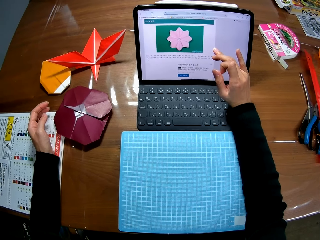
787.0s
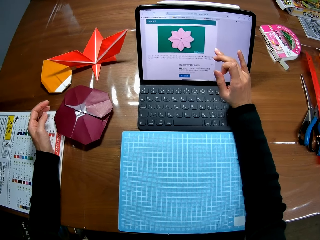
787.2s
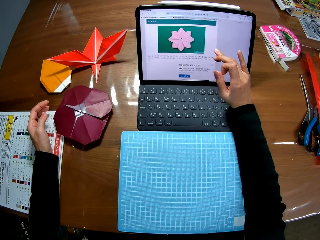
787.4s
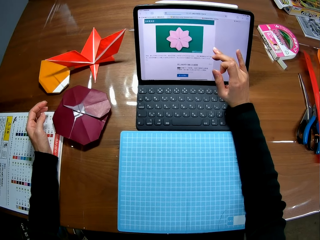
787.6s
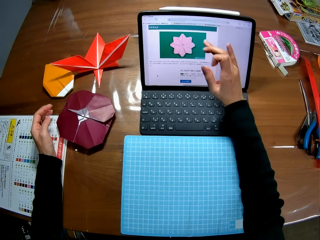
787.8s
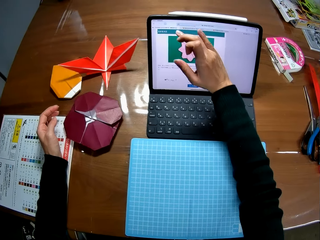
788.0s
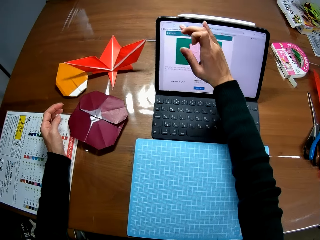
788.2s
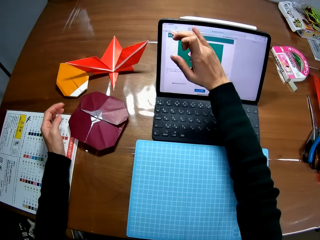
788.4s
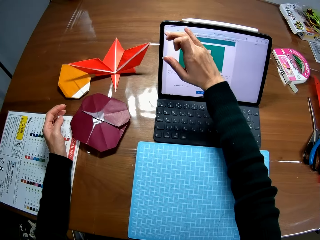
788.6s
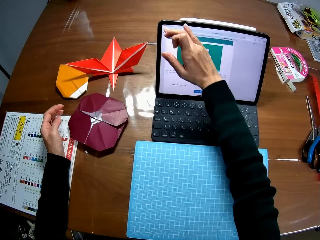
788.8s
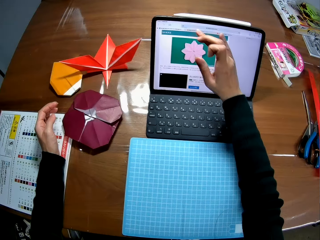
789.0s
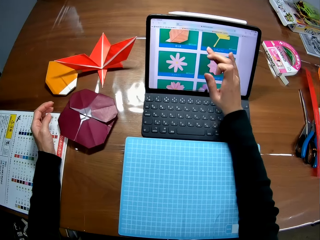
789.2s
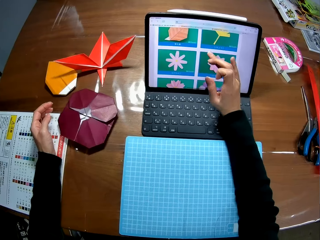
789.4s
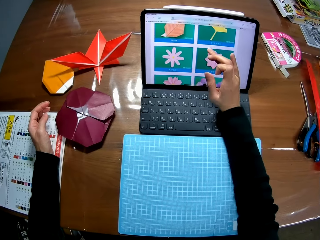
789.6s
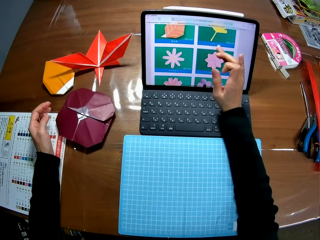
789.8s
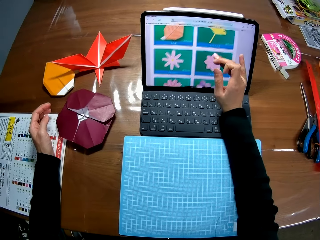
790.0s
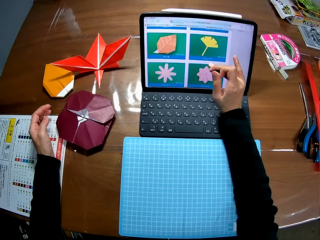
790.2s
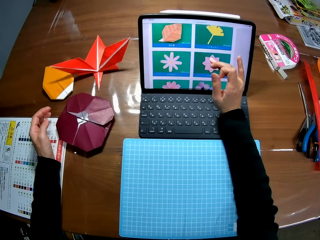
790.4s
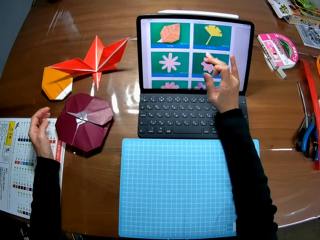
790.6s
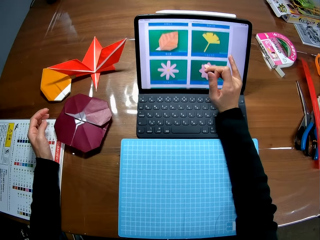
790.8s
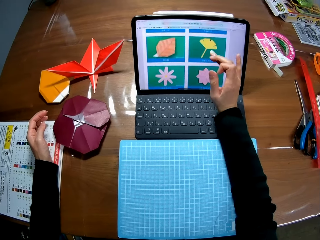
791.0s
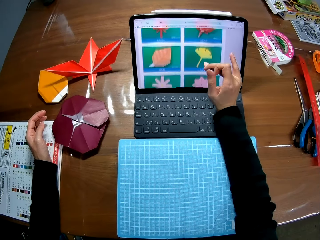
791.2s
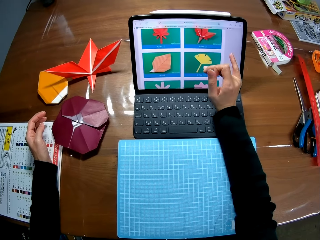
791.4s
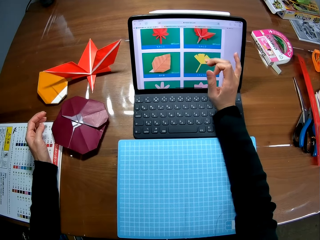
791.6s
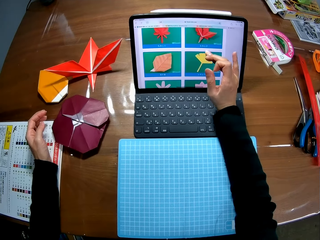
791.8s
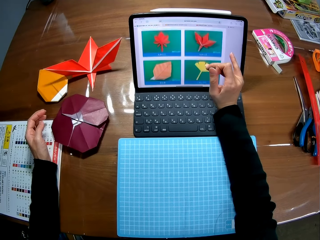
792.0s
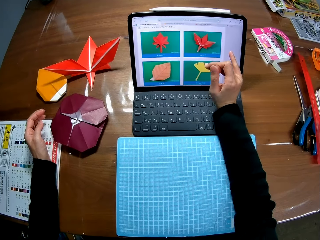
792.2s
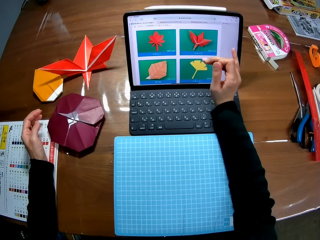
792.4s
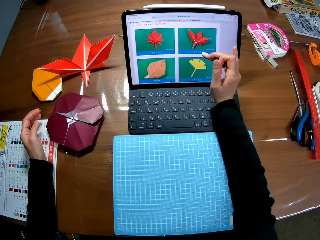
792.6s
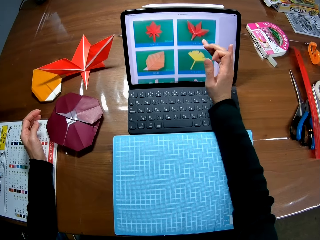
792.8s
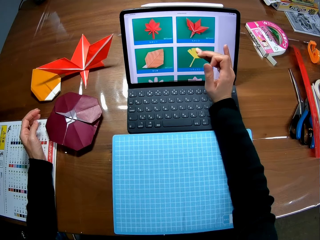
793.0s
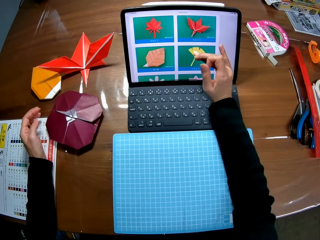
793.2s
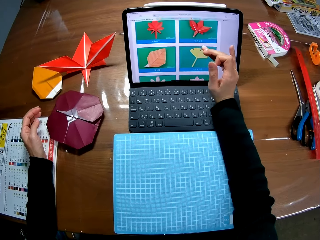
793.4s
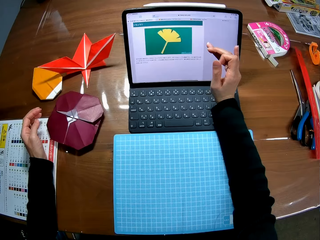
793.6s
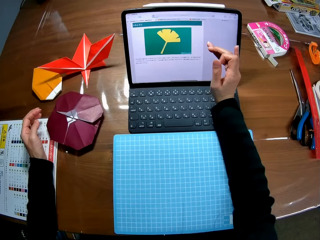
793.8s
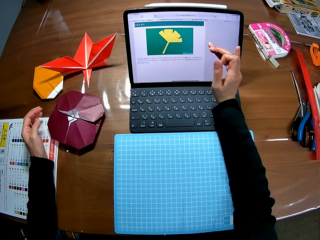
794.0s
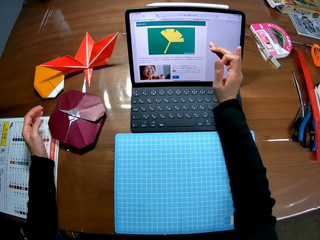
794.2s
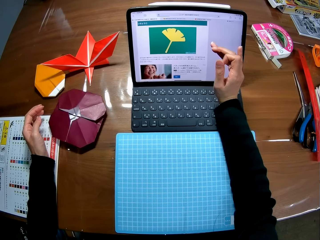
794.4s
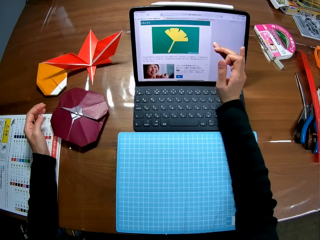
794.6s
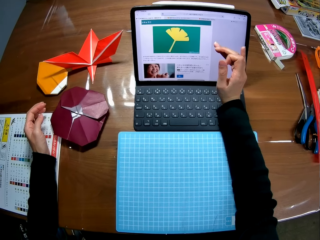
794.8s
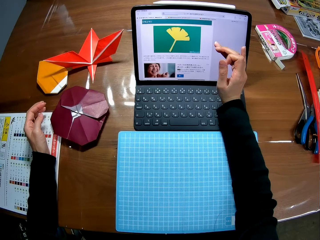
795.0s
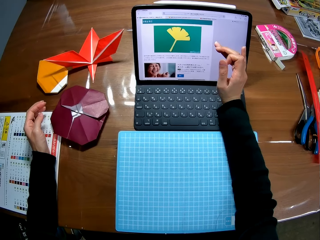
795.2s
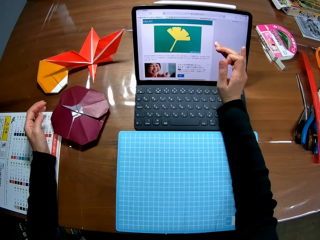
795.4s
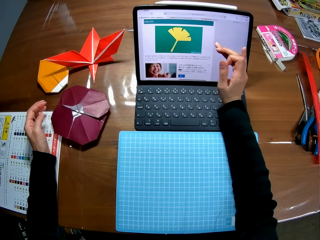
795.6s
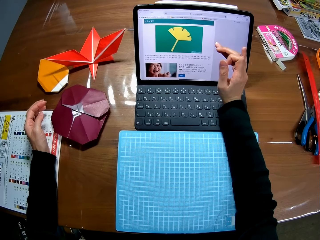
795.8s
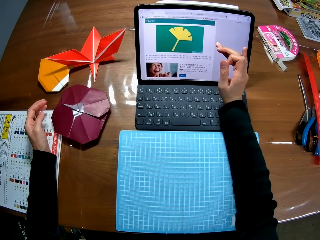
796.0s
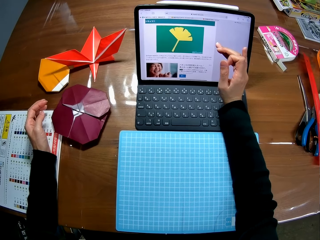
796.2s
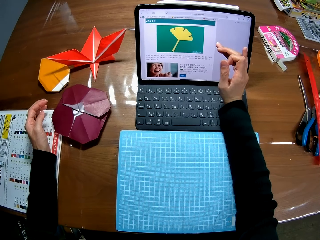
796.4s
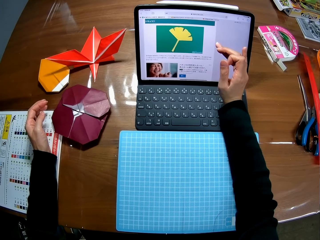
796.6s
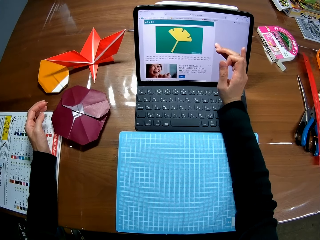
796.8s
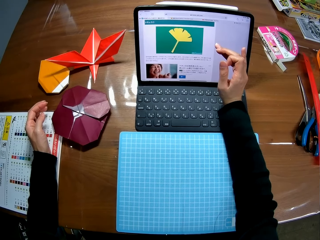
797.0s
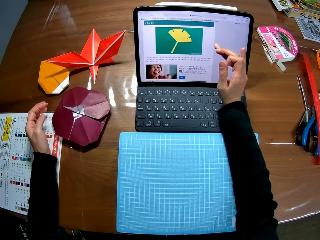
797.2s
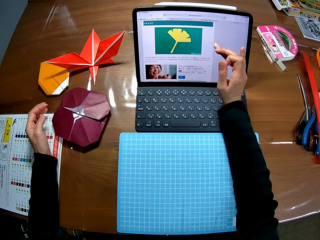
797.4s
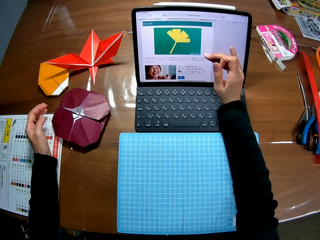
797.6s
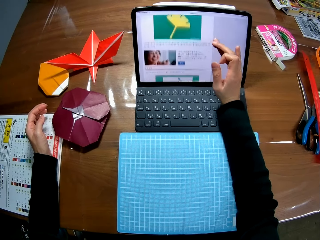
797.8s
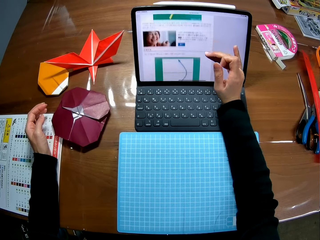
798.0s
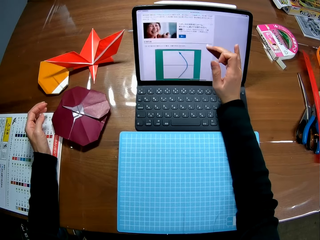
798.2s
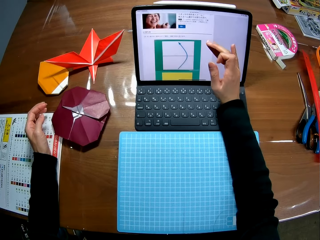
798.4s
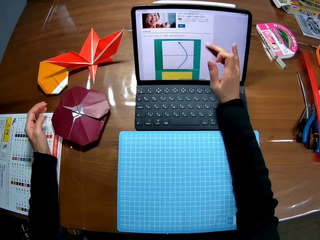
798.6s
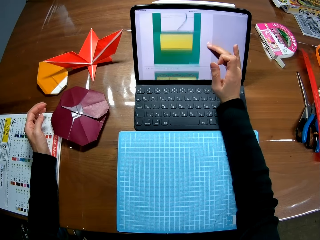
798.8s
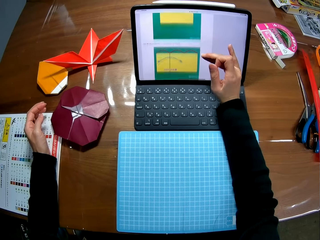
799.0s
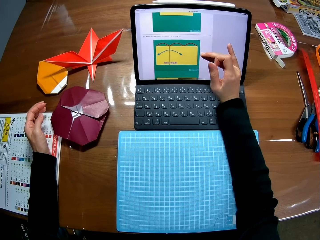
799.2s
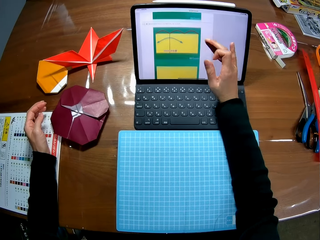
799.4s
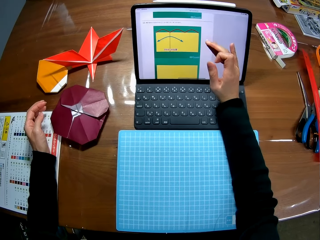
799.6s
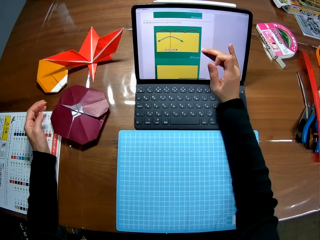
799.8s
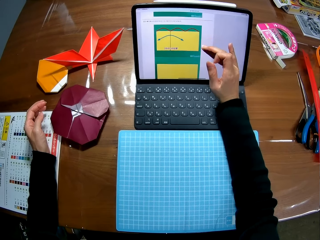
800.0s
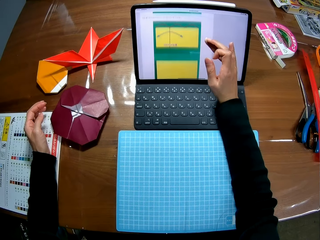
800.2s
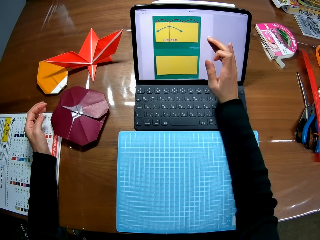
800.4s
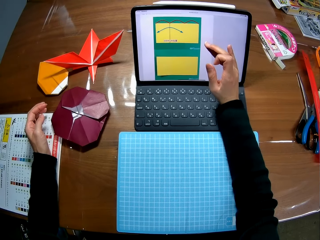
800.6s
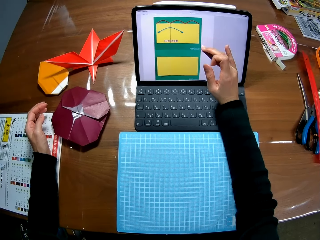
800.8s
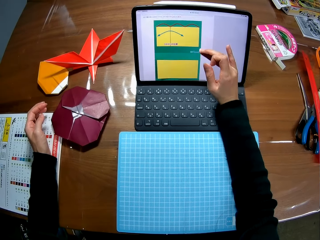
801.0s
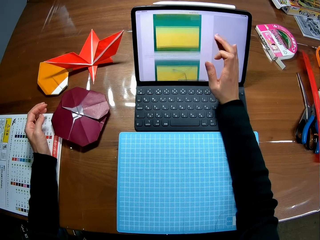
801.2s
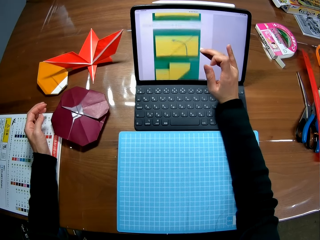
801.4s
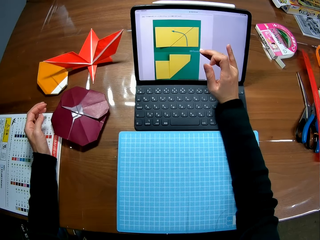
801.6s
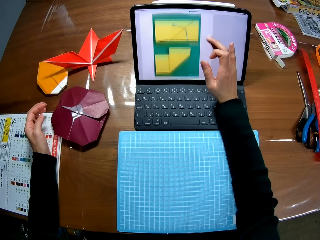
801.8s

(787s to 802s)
The camera wearer reads the details of the image on the computer. They pick an image on the computer. They pause touching the screen. They read the details of the image on the computer. They make a search on the computer. They continue touching the screen.

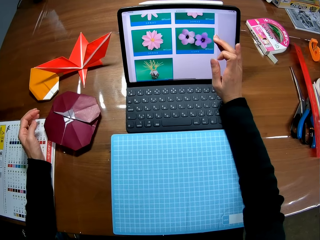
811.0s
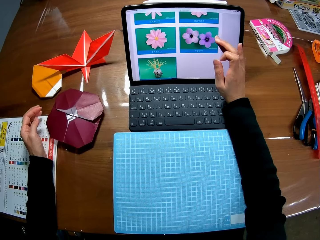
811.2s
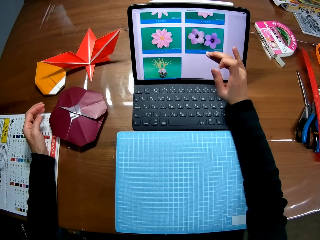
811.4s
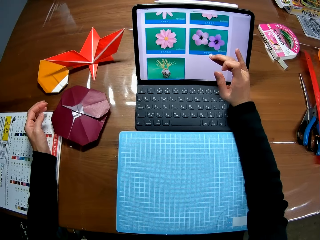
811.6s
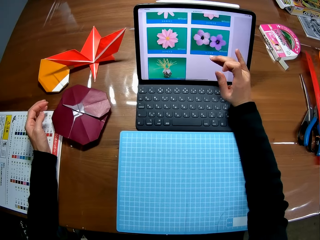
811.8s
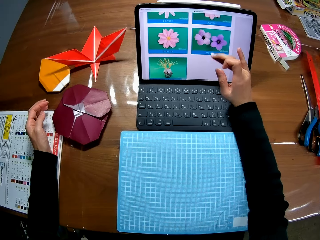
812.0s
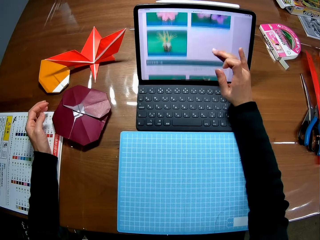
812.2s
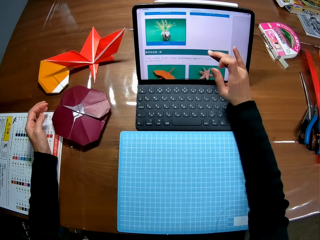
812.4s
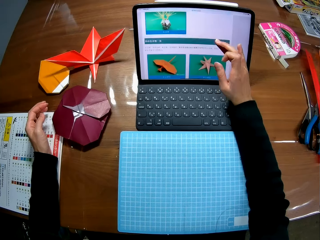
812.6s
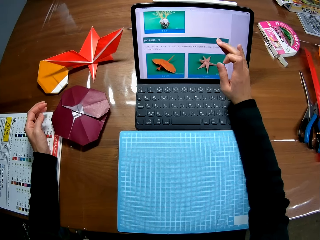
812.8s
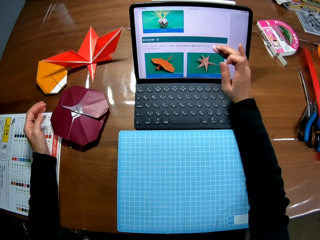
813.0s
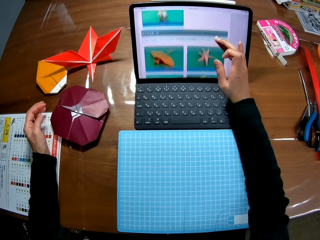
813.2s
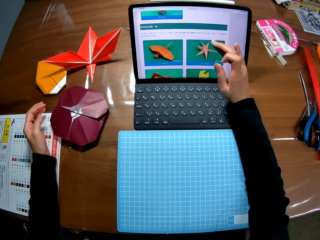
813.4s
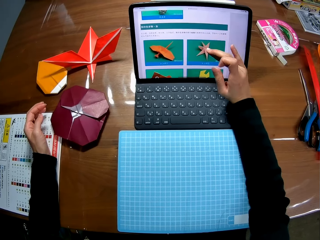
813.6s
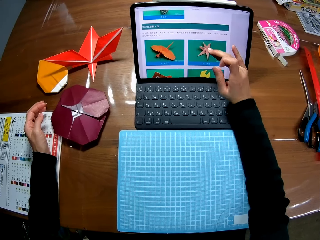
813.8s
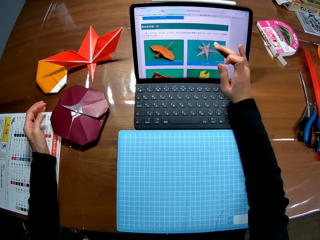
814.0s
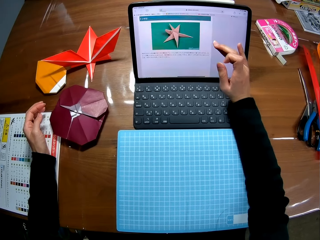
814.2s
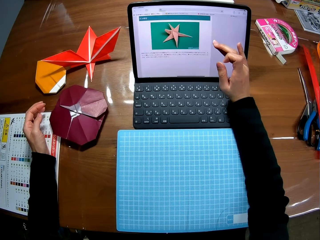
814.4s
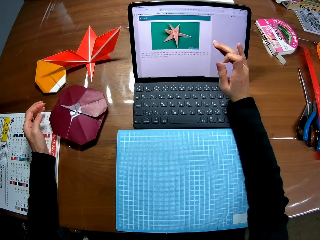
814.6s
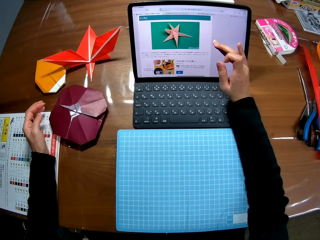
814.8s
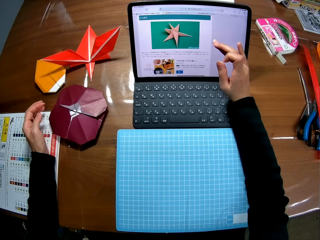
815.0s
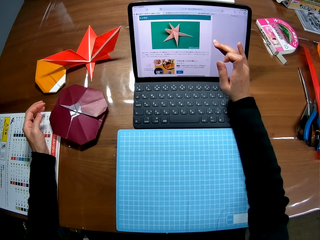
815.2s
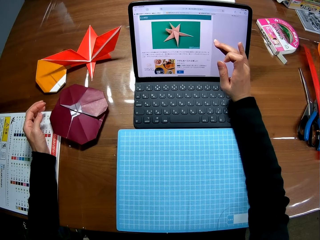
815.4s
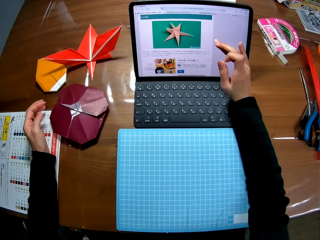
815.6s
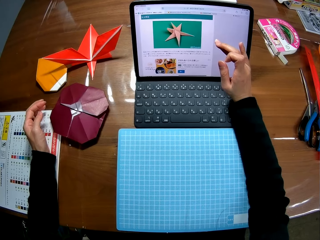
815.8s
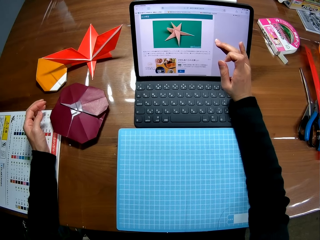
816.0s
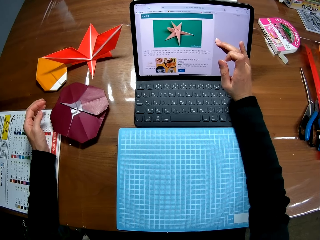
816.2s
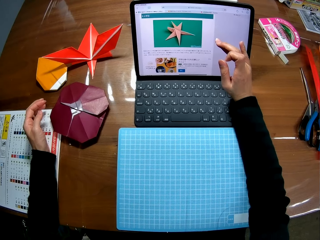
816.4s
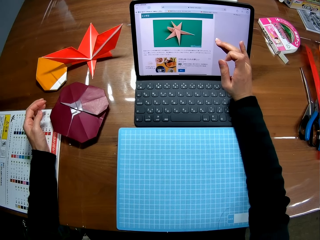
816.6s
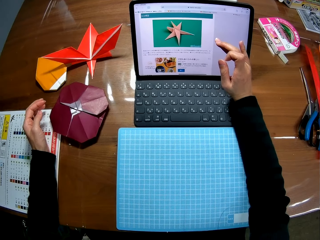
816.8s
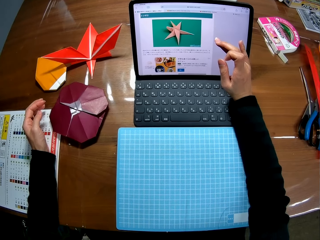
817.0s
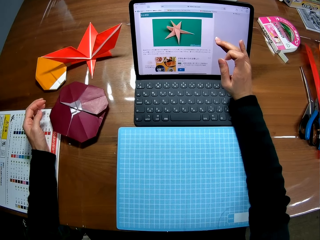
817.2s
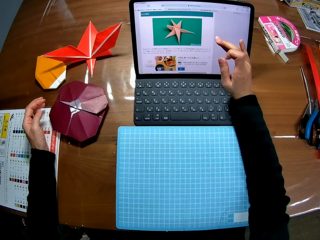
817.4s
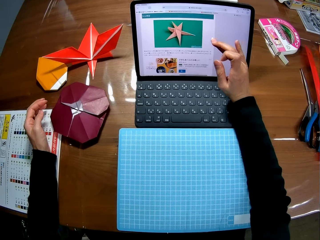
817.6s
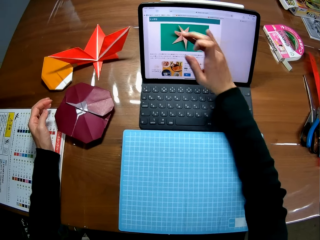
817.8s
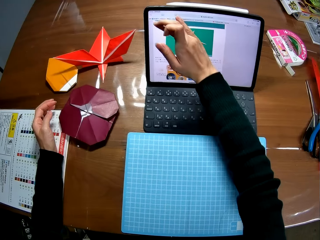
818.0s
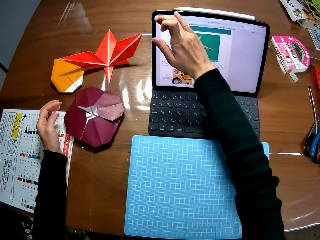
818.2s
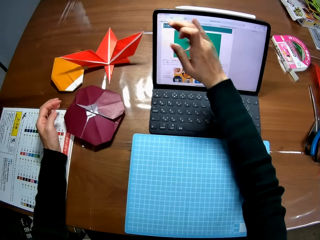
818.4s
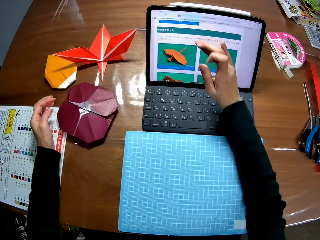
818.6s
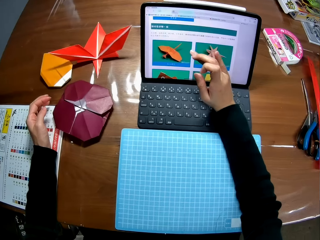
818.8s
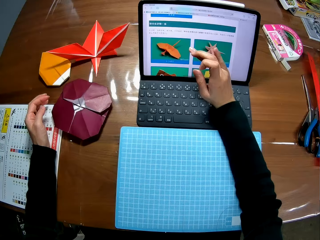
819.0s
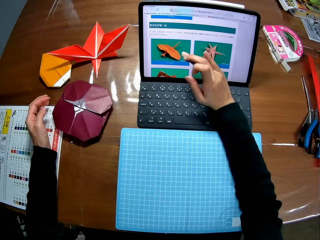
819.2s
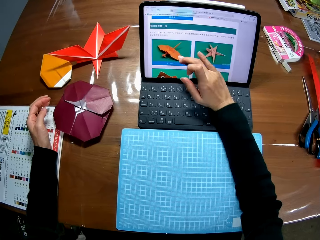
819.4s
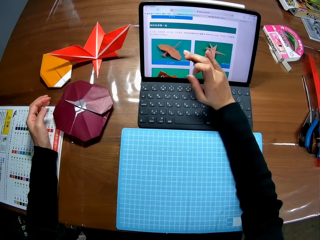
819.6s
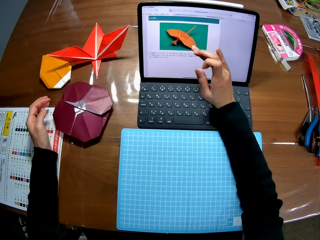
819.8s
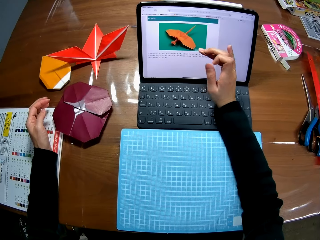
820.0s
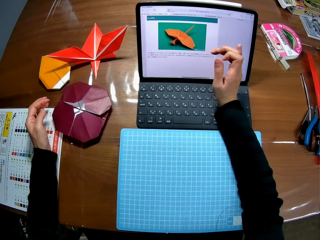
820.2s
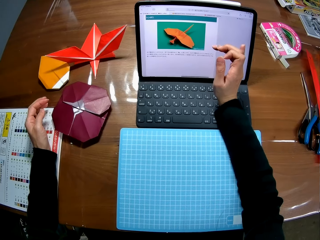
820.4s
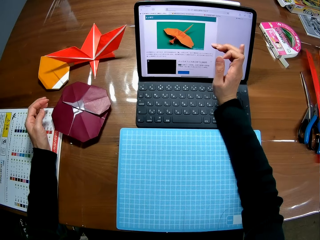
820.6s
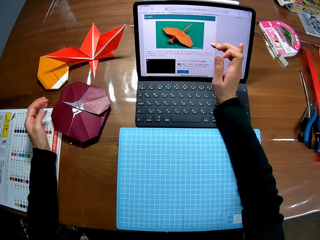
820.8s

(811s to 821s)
The camera wearer picks an image on the computer. They read the details of the image. They pause touching the screen. They continue touching the screen. They make a search on the computer. They pick an image on the computer.
